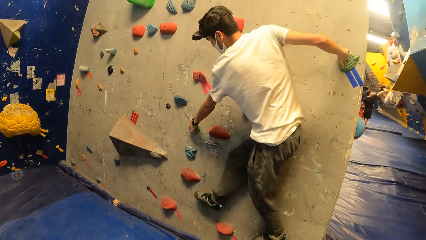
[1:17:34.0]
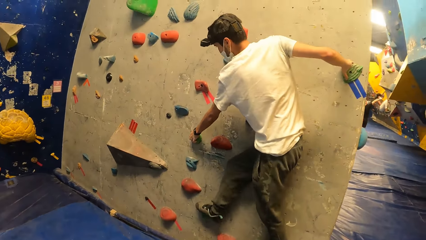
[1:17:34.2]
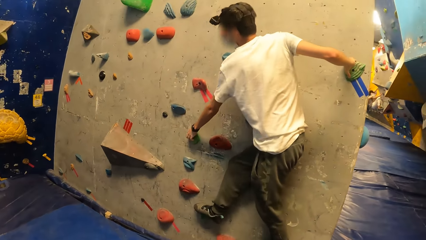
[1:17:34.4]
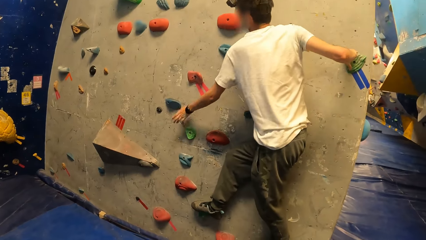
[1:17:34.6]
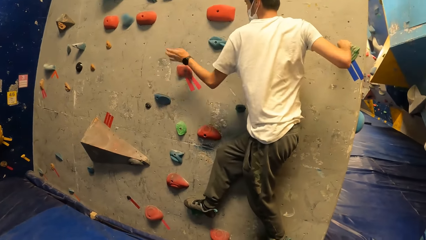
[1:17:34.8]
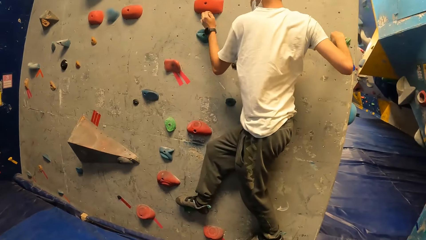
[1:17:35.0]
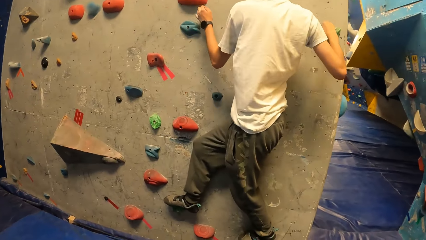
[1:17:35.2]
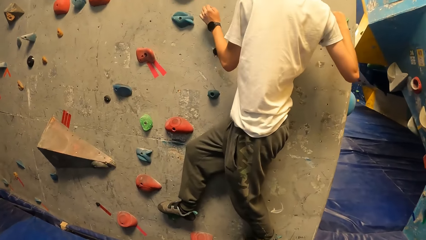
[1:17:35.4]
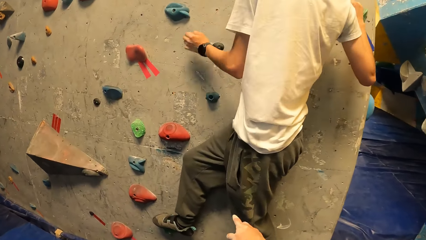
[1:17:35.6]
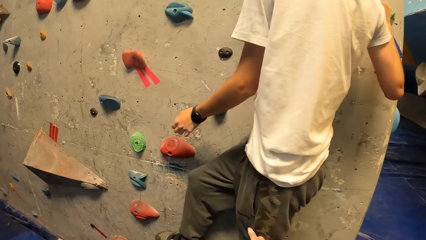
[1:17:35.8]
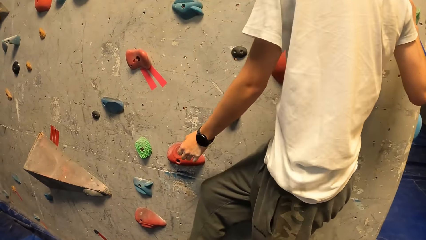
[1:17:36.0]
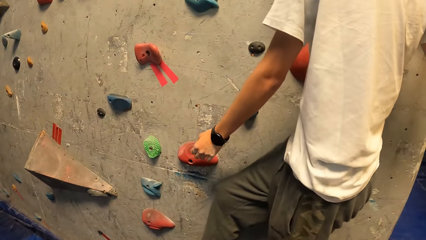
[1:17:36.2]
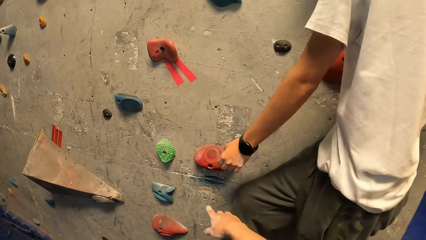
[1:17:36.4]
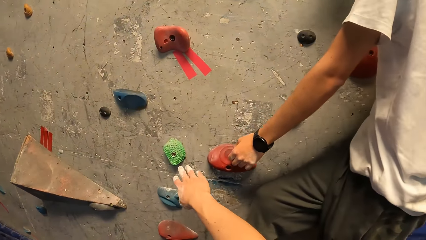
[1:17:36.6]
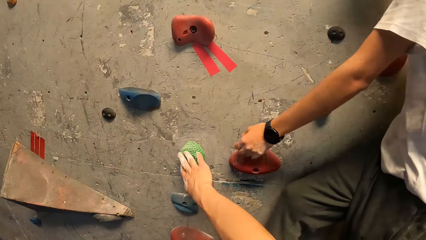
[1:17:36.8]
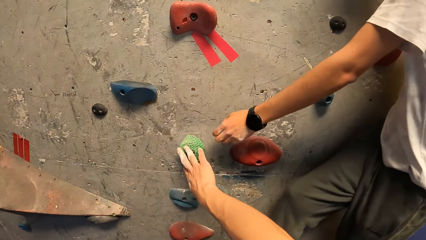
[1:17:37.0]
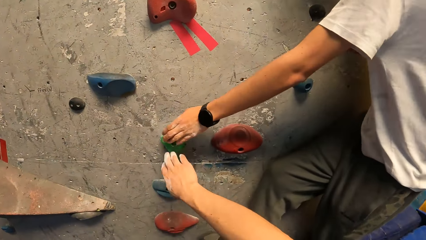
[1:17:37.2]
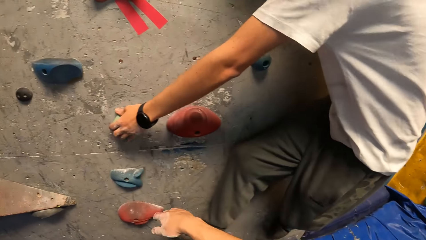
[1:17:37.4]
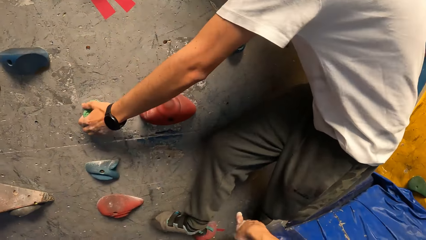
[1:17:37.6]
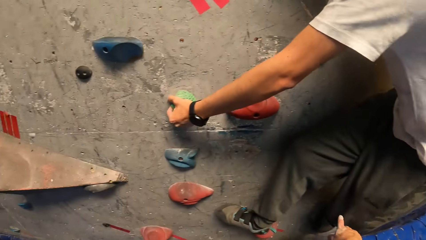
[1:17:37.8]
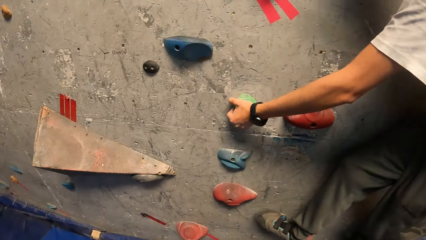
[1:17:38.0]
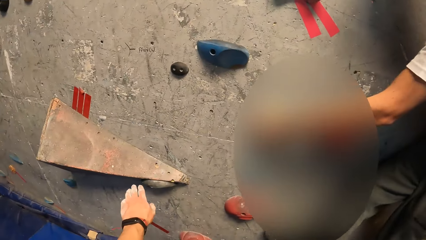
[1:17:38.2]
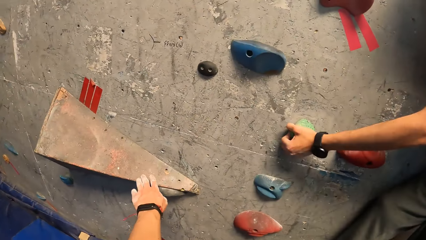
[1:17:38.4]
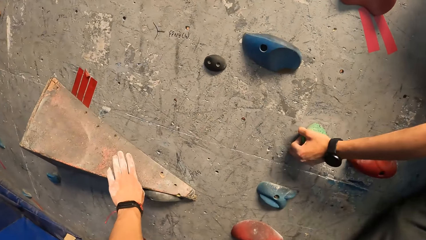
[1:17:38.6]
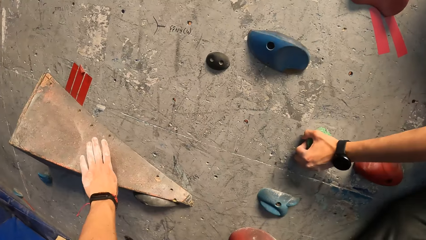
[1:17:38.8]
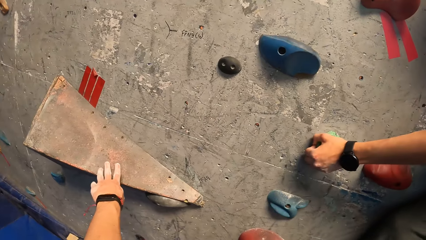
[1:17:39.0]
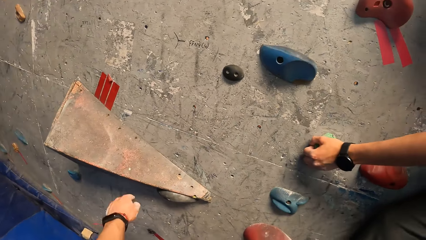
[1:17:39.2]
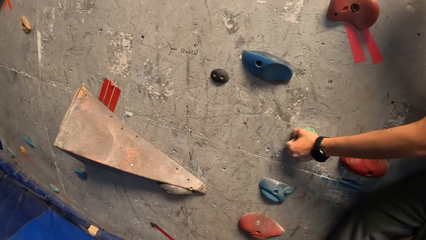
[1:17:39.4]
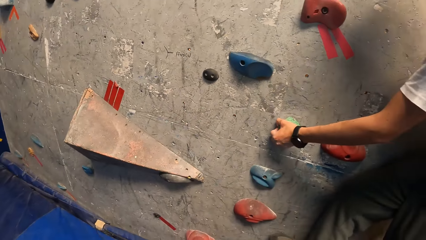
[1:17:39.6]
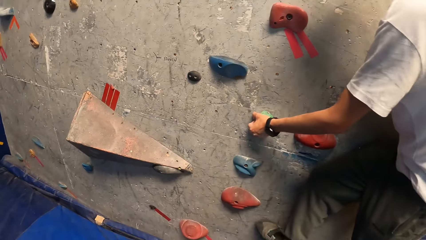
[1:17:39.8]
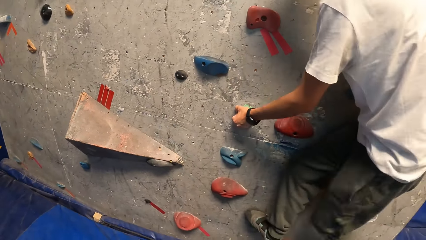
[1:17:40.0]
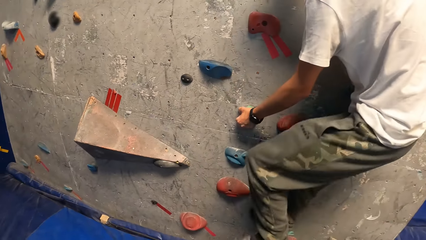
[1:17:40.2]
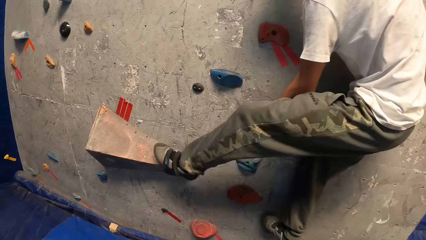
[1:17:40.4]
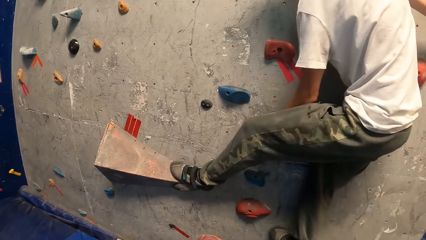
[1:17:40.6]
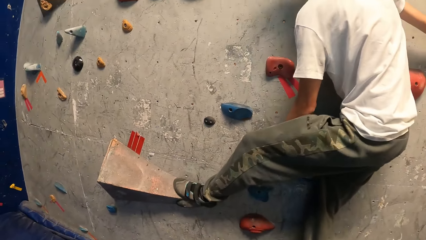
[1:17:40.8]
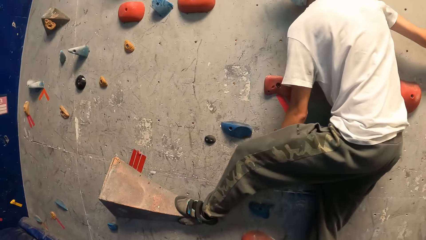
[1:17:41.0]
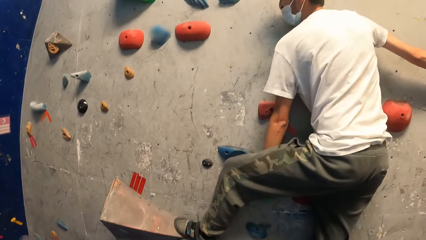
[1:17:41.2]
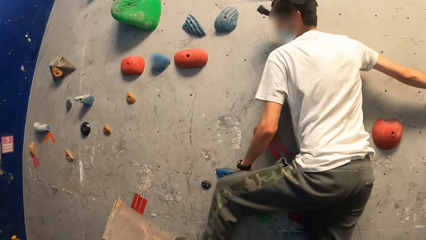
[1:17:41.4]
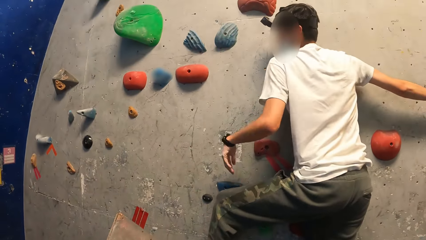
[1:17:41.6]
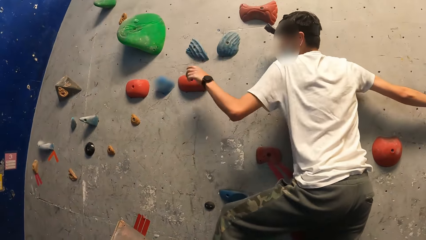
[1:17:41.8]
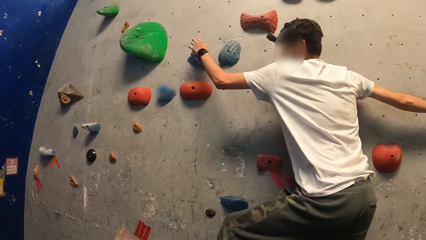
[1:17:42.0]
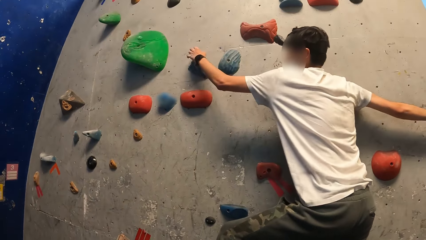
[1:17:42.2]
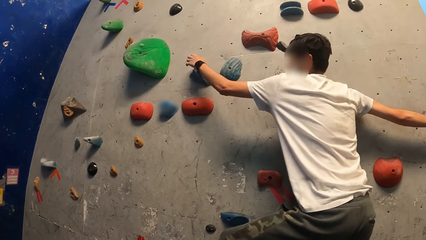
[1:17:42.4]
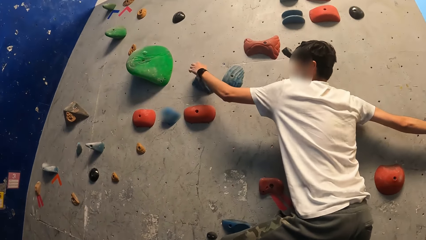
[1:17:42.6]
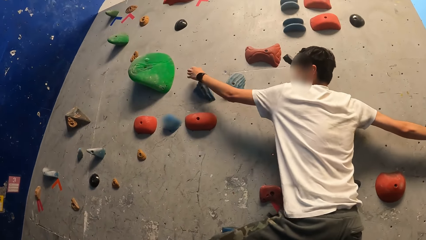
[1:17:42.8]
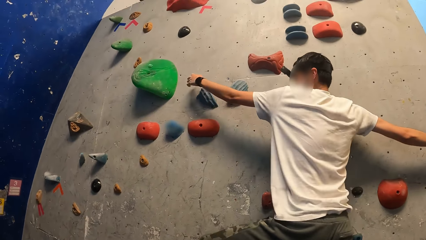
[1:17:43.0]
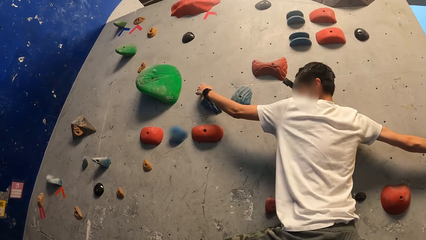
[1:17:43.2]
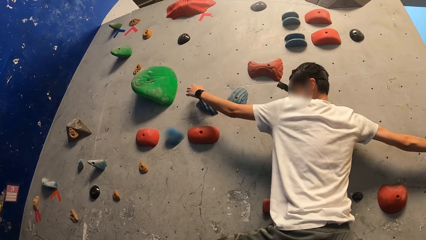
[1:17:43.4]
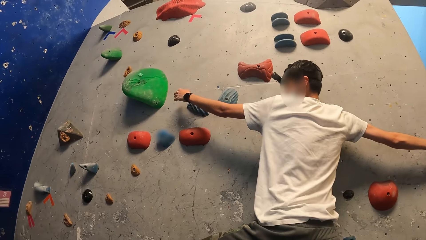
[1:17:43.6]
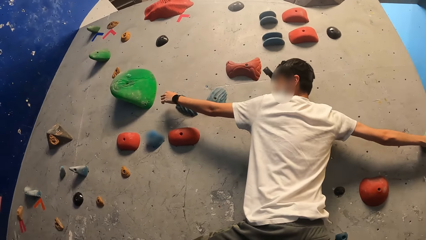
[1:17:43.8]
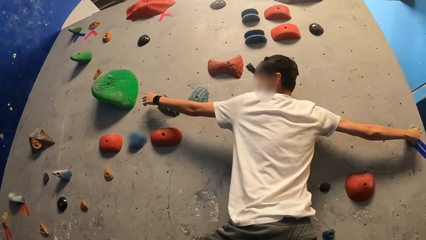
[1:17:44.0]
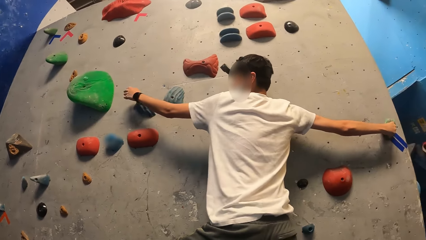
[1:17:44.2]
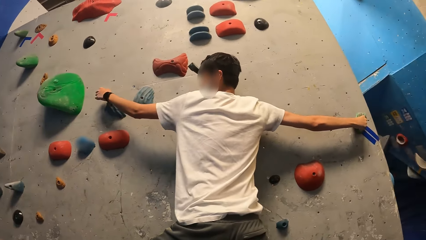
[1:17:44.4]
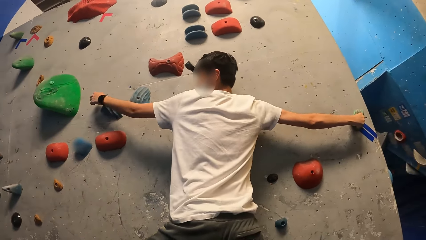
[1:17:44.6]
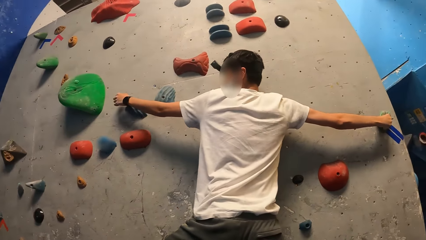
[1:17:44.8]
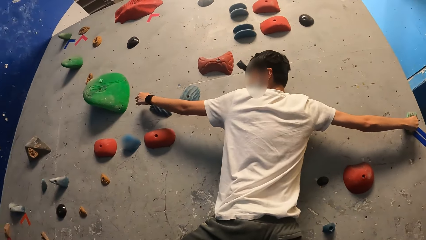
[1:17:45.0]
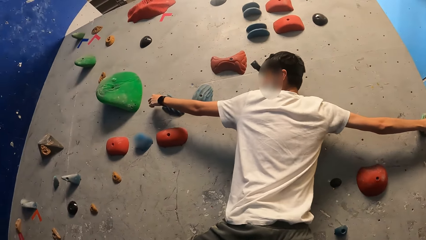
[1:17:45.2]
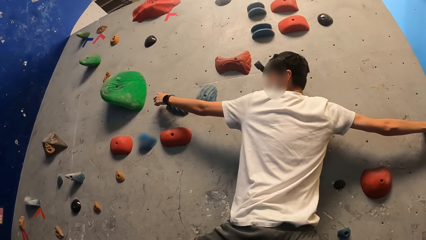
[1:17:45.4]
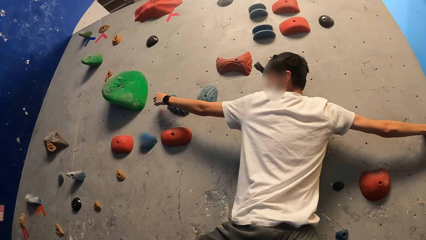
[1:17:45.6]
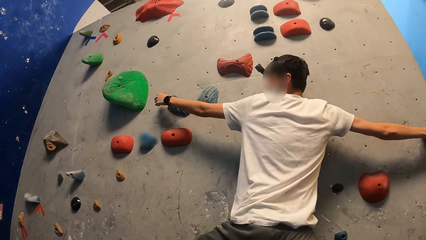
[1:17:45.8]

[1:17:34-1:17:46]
The camera wearer moves near the climbing wall. He touches a rock with his left hand. He touches the rock with his right hand. A man climbs the climbing wall.

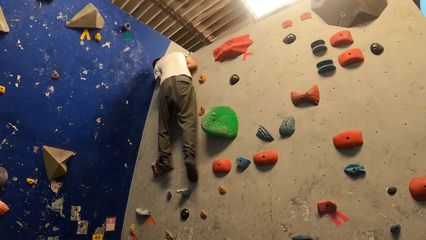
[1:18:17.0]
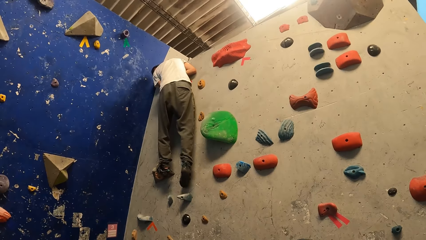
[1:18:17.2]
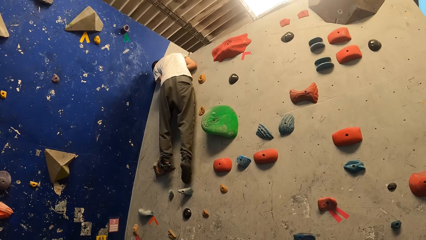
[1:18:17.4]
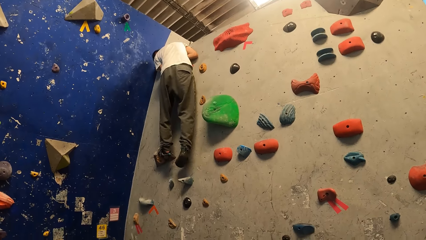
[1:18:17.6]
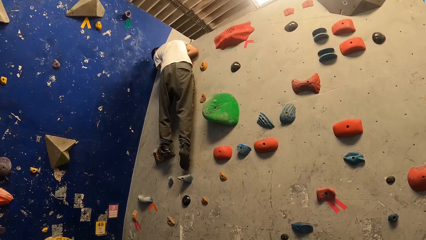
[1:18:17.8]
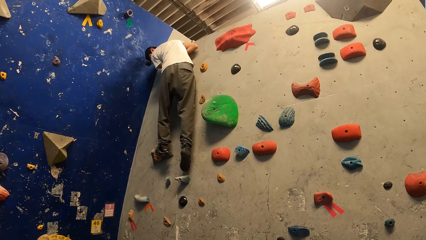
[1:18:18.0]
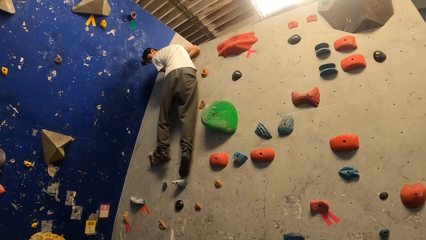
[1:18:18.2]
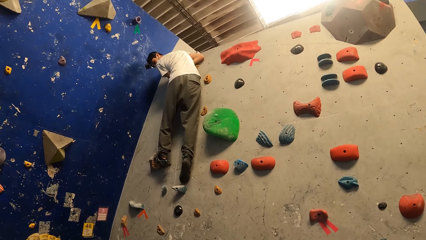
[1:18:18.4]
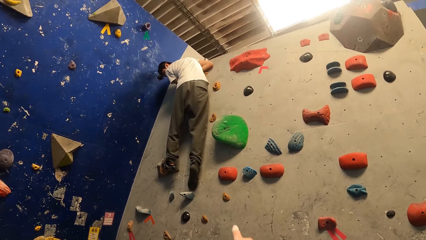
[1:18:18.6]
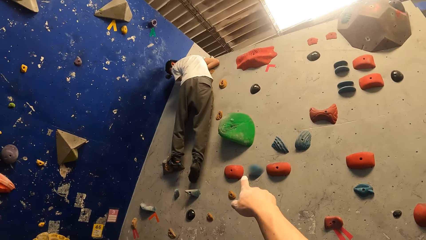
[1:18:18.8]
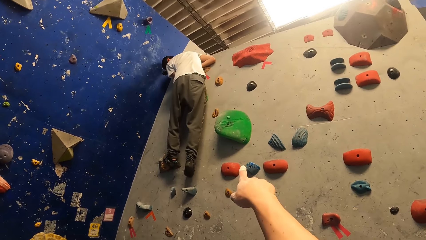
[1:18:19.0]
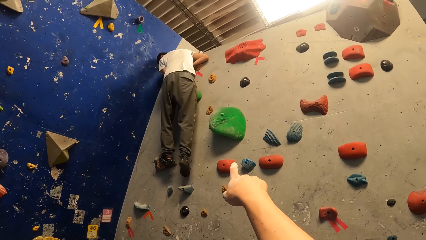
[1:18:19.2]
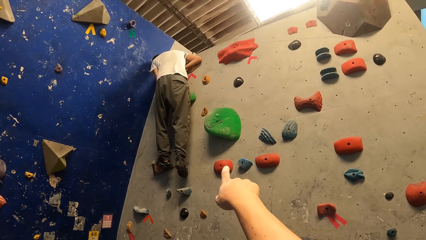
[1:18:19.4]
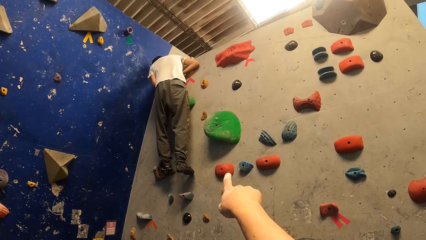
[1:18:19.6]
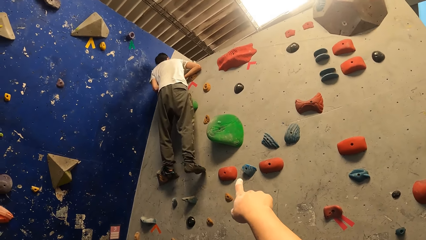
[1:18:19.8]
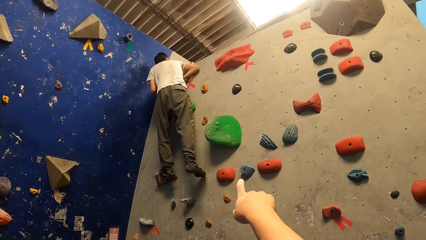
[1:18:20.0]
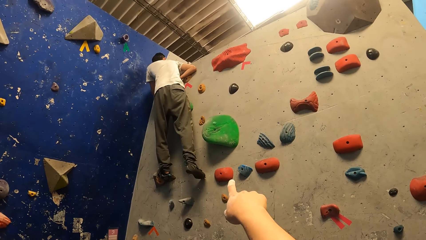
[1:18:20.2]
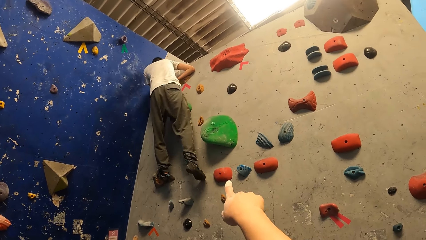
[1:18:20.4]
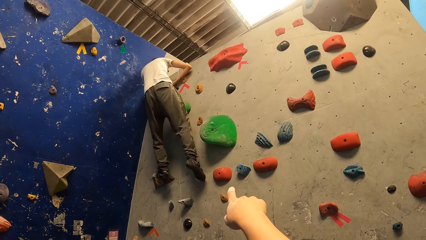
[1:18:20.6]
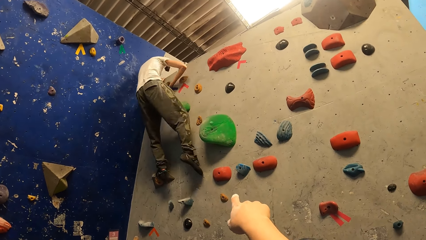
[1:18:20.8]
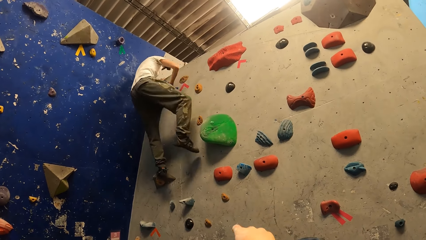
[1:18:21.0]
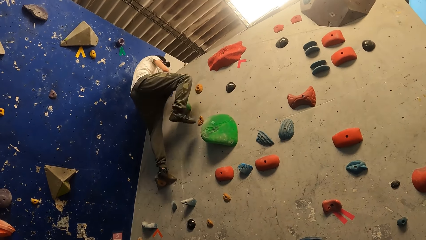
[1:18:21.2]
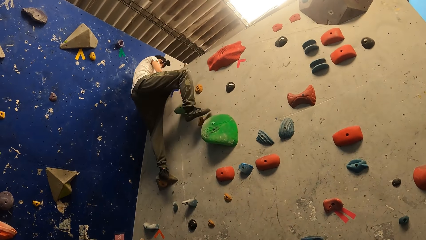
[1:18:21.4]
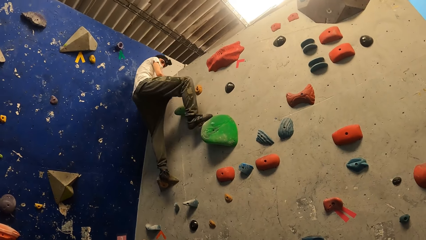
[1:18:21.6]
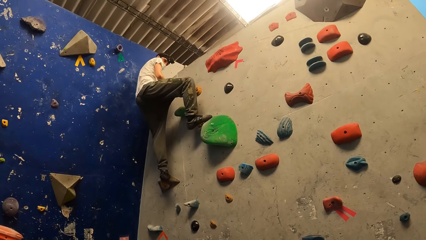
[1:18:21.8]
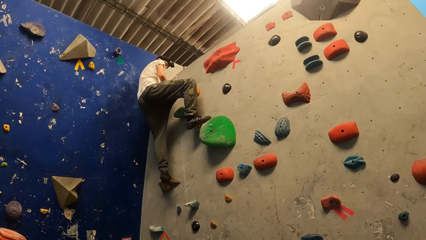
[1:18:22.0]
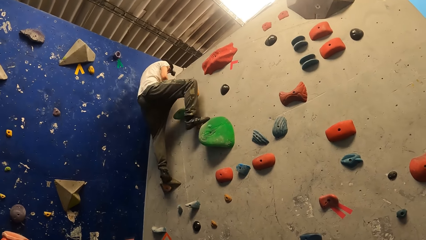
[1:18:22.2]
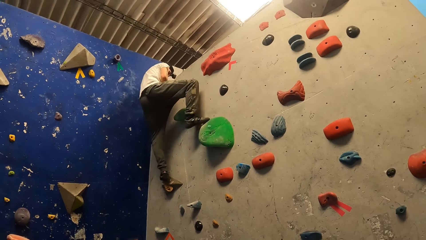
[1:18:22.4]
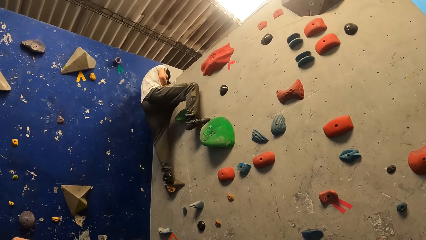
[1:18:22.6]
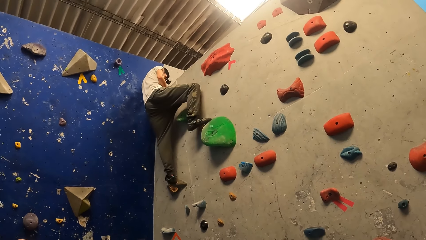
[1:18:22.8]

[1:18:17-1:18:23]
The camera wearer interacts with a man at the wall climbing centre. They point to the climbing wall.
